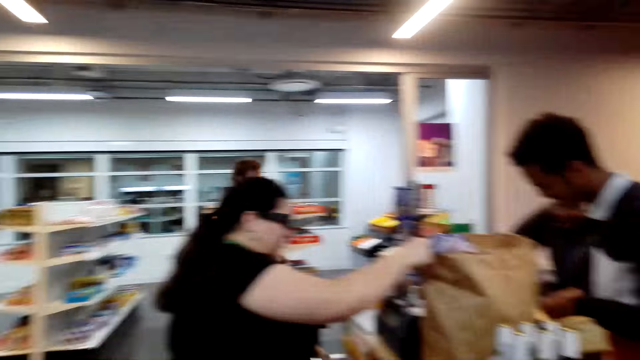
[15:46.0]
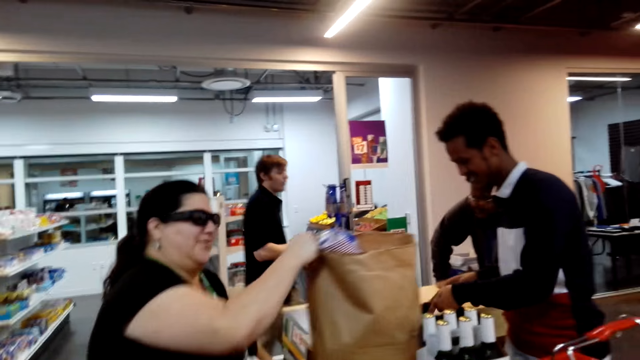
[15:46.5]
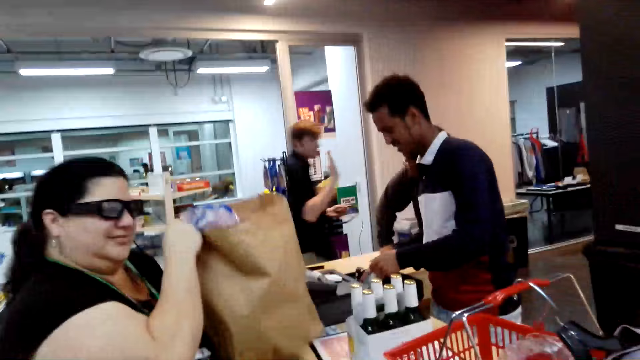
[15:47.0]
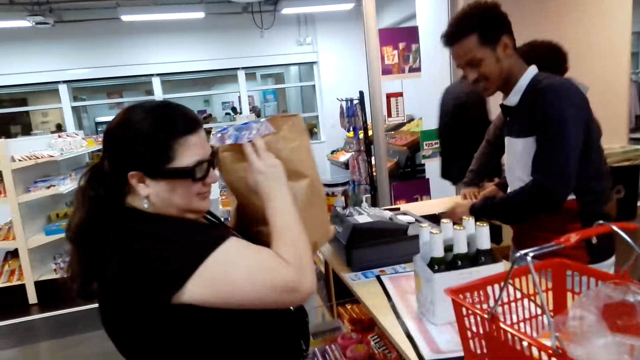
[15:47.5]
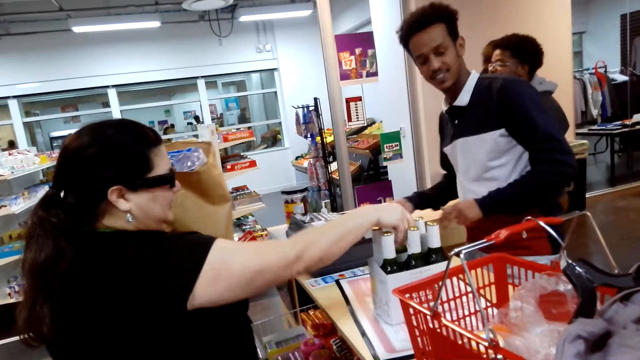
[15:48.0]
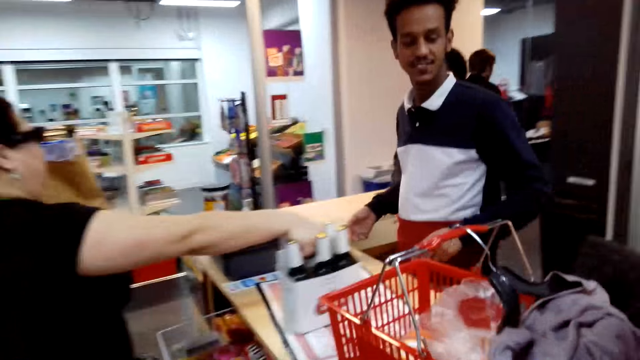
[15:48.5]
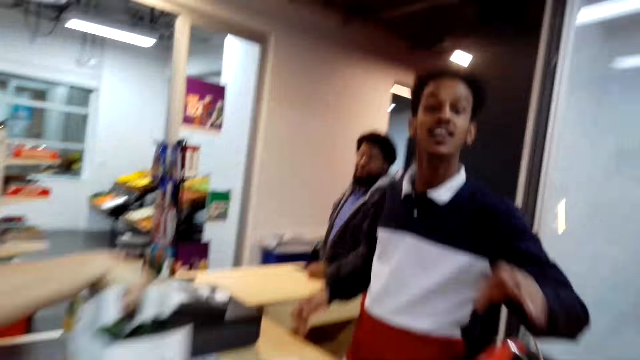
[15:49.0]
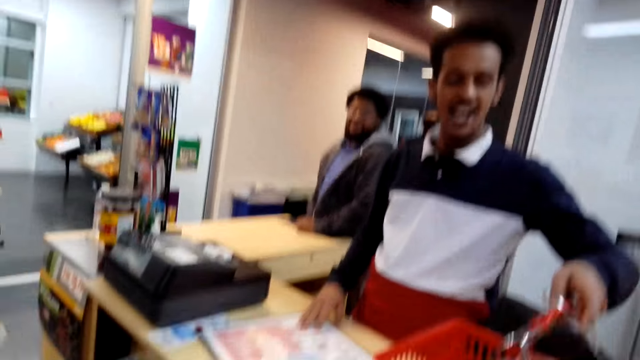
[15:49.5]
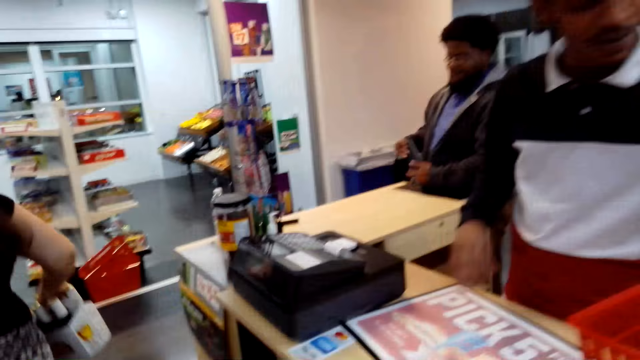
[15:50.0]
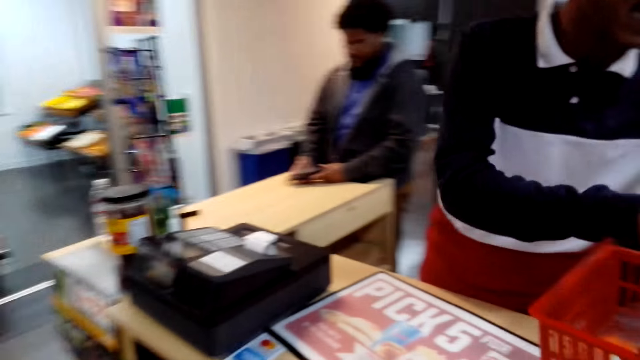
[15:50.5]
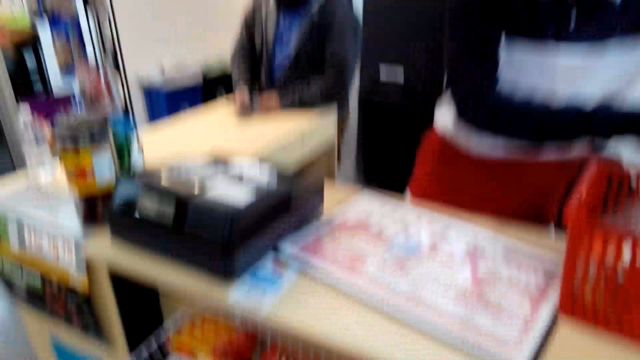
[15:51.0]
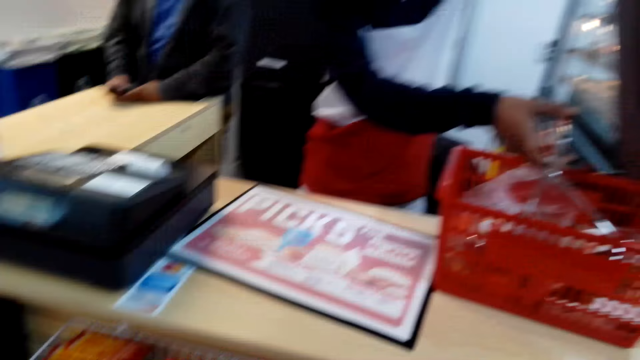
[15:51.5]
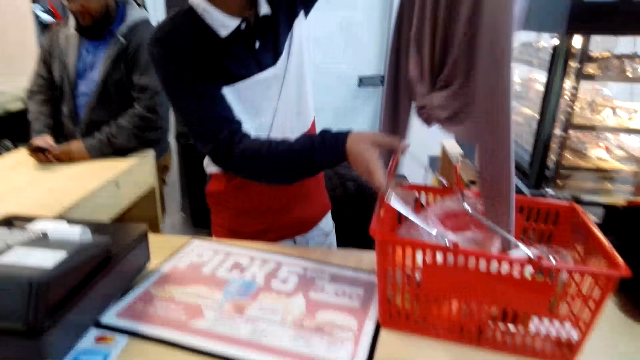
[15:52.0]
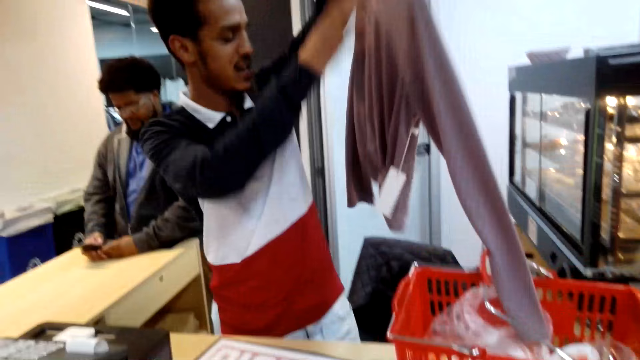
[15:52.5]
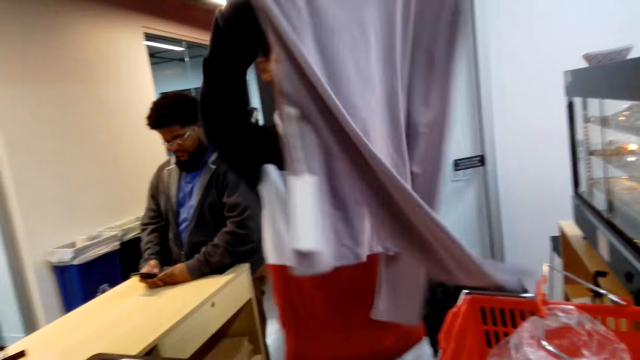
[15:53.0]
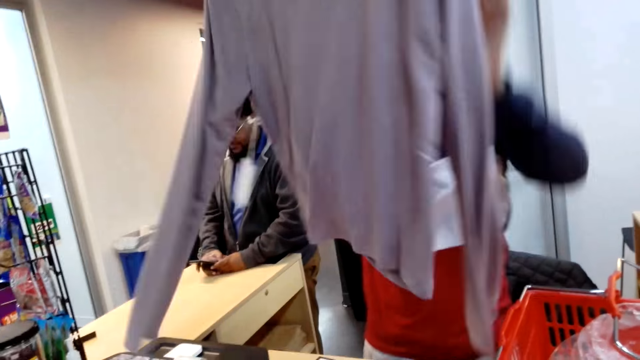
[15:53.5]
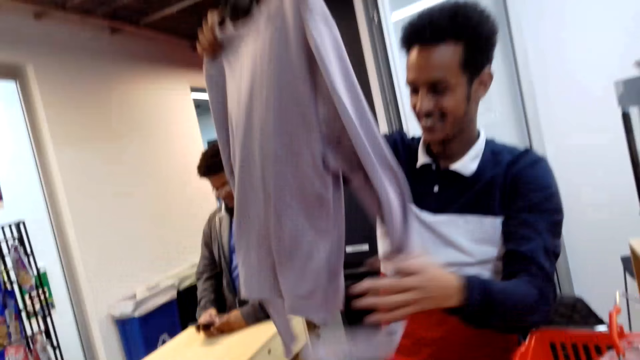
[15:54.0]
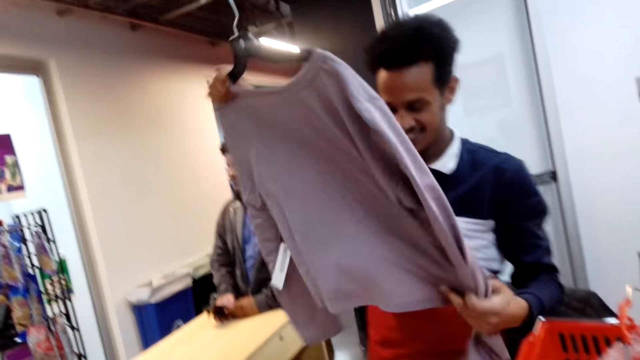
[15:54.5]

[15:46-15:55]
A woman picks the items packet on the supermarket counter. She picks the dozen of bottles on the supermarket counter. The camera wearer converses with a cashier. A man stands behind the cashier at the counter. The cashier adjusts the basket of items on the counter. The cashier lifts a shirt from the basket.

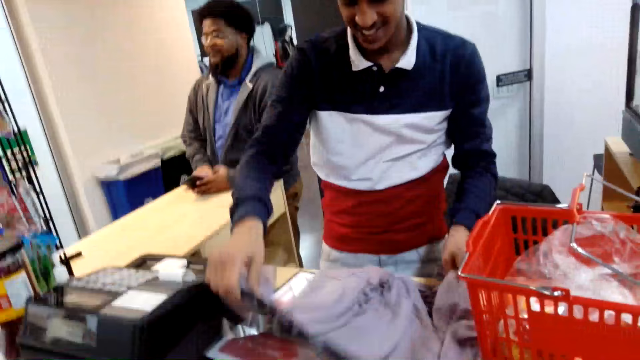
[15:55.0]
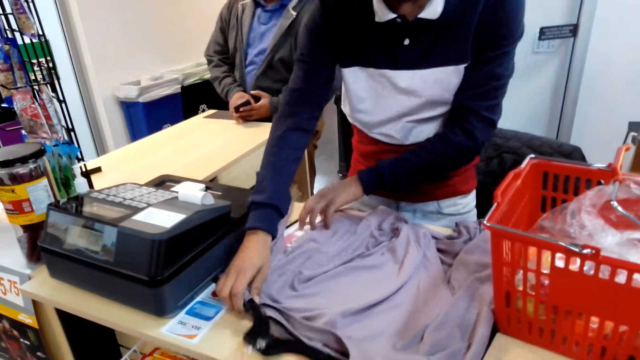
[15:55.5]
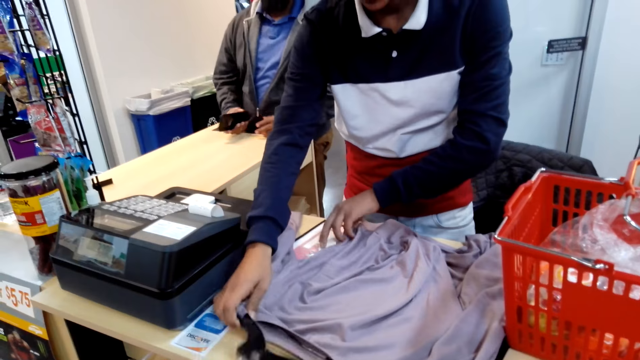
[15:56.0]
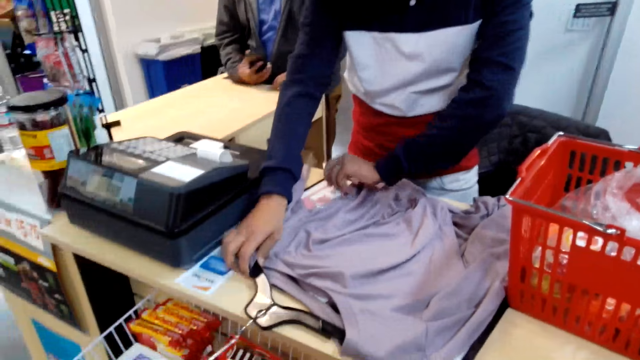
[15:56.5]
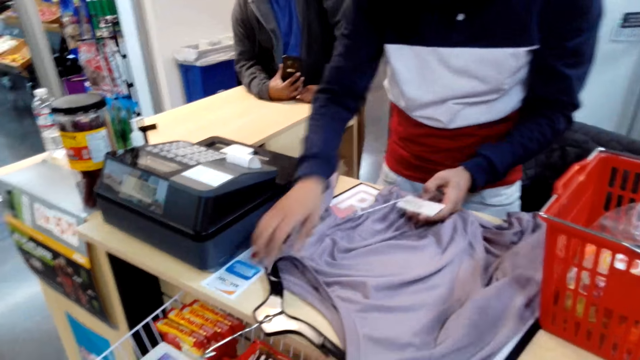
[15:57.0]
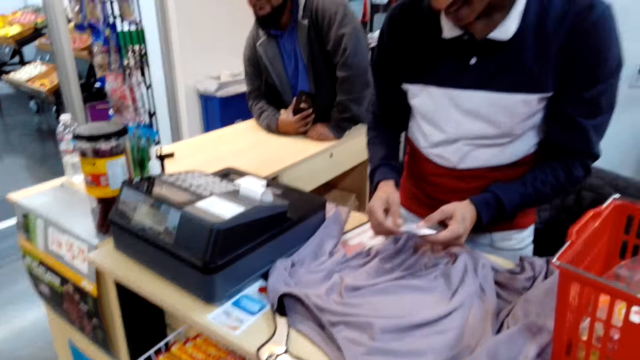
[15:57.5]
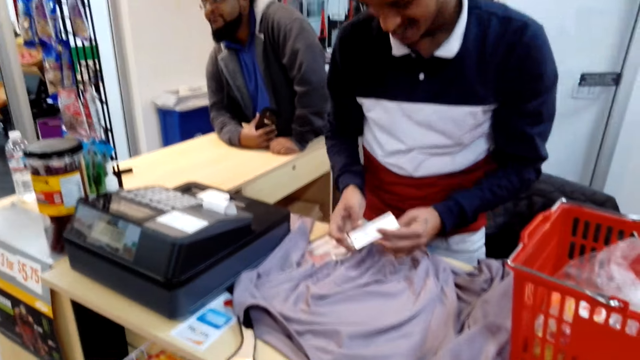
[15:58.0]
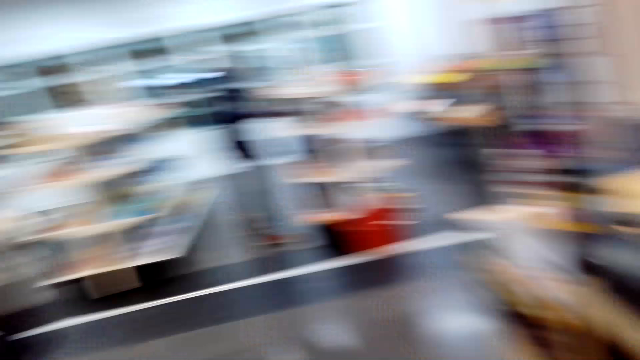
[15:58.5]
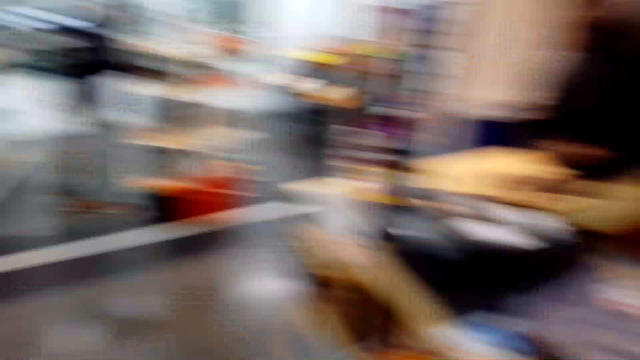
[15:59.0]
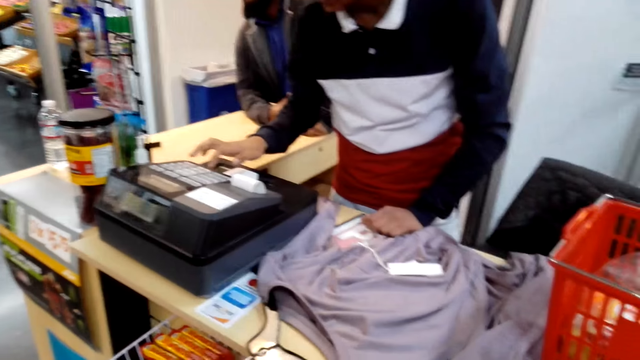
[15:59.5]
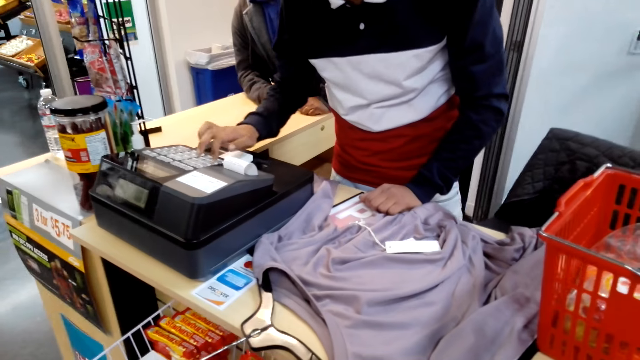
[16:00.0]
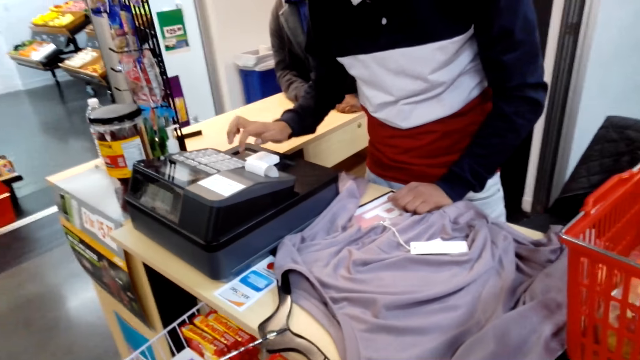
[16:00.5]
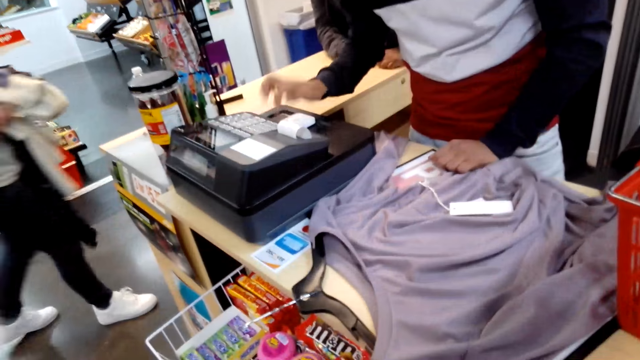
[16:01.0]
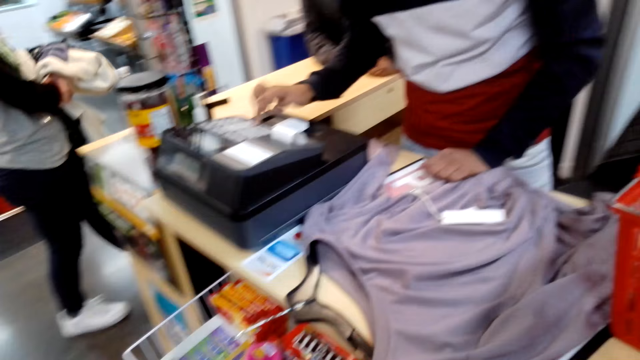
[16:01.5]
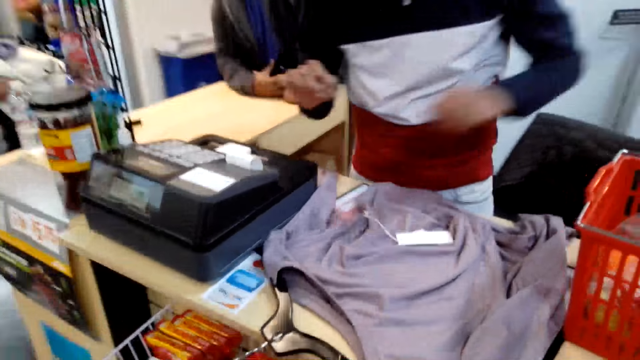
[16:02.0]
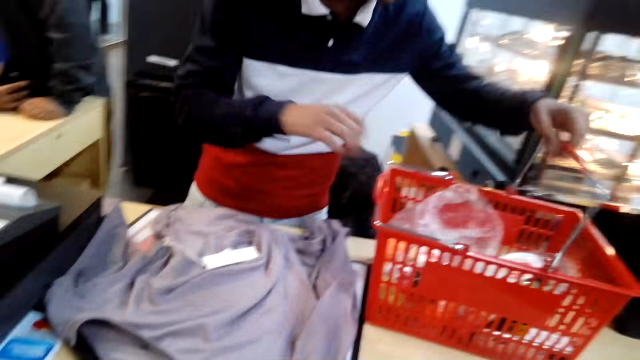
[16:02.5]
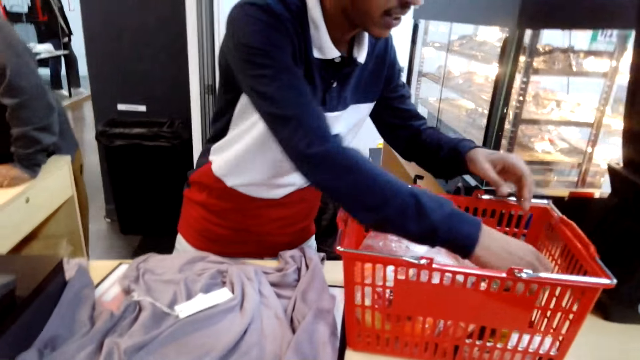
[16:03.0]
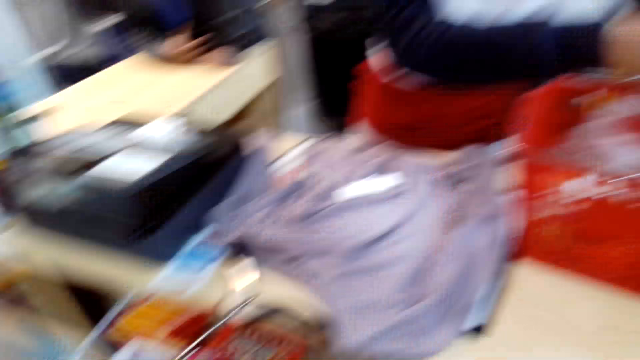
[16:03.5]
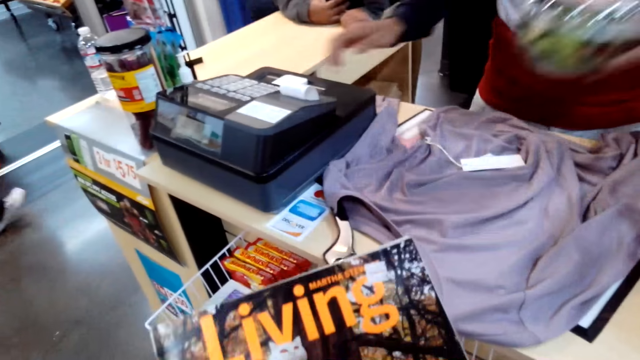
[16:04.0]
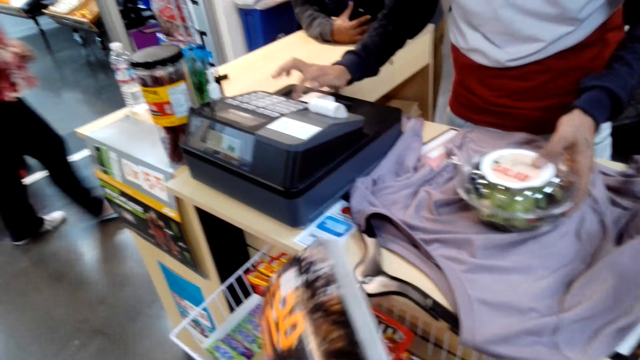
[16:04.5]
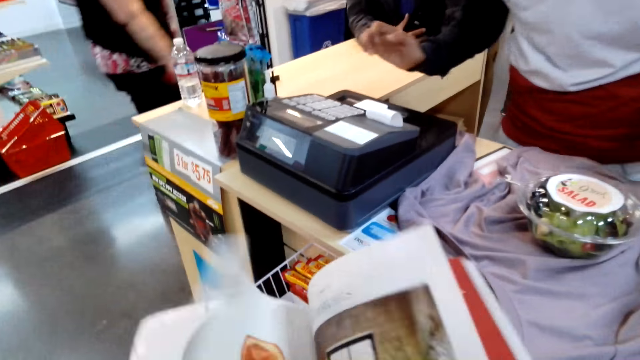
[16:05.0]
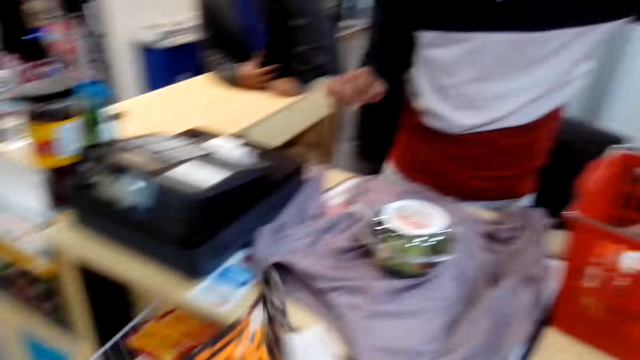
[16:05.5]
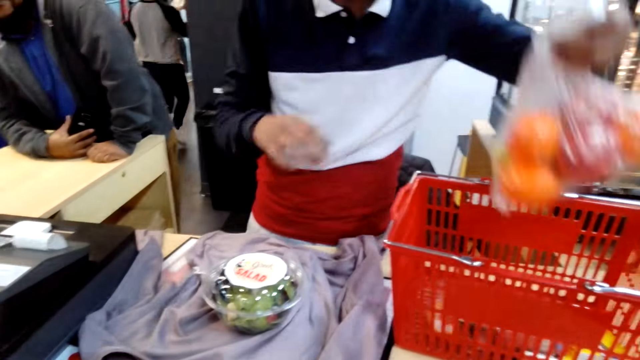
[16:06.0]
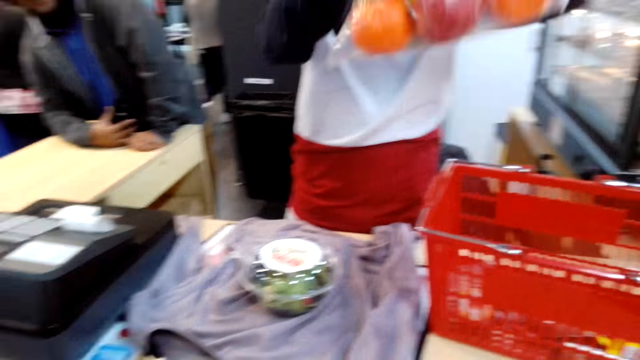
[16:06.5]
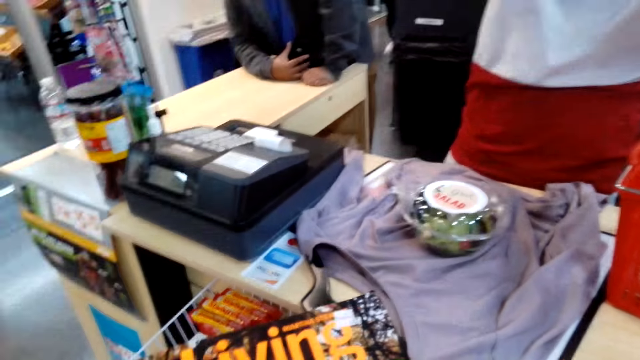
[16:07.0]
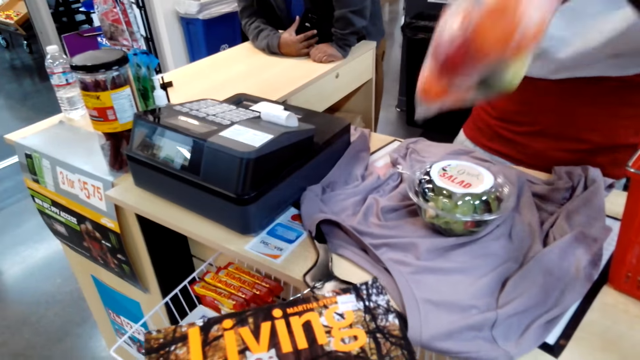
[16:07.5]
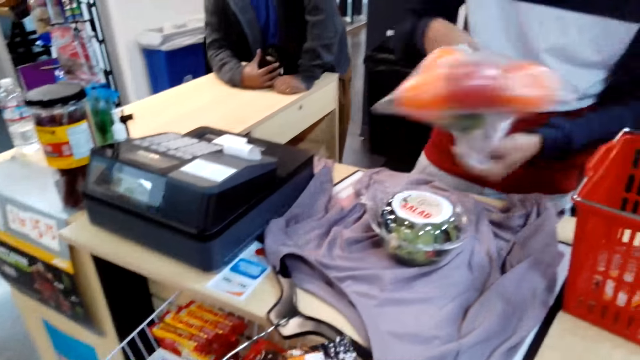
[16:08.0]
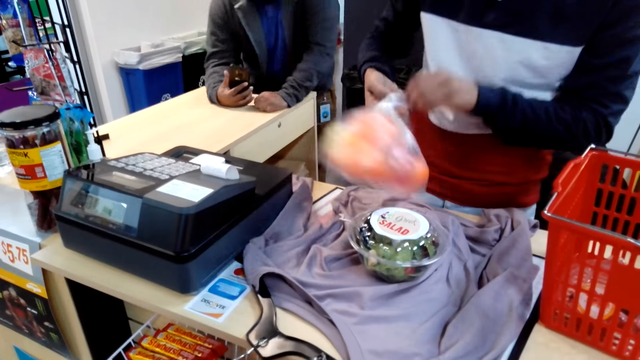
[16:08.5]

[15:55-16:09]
A cashier puts the shirt on the supermarket counter. The cashier views the price tag on the shirt. The camera wearer looks around in the supermarket. The cashier presses buttons on the cashier machine. The cashier adjusts the basket handle, picks a fruits packet in the basket, puts the fruits packet on the shirt, and presses buttons on the cashier machine. The camera wearer turns magazine pages. The cashier picks a fruits paper bag in the basket and ties the fruits paper bag.
